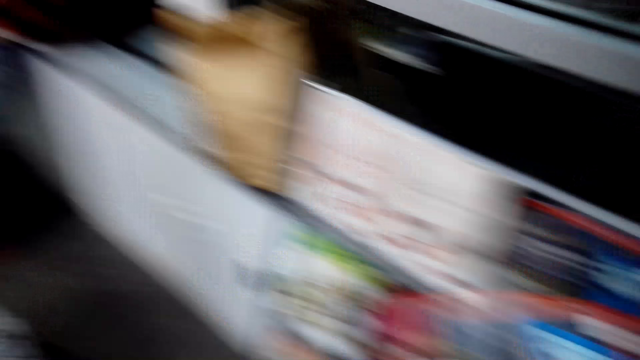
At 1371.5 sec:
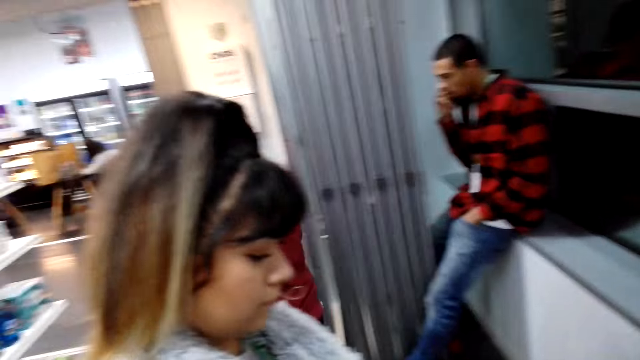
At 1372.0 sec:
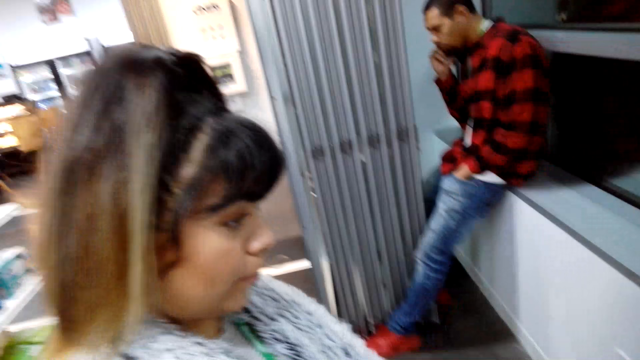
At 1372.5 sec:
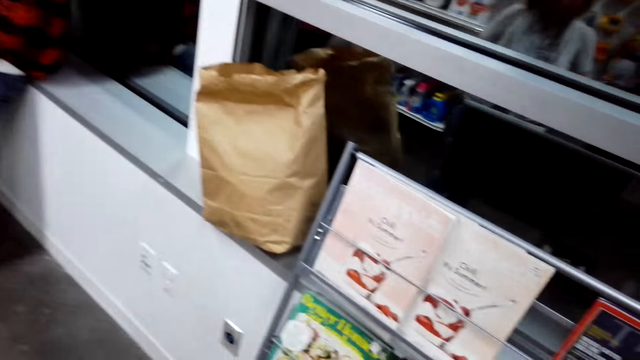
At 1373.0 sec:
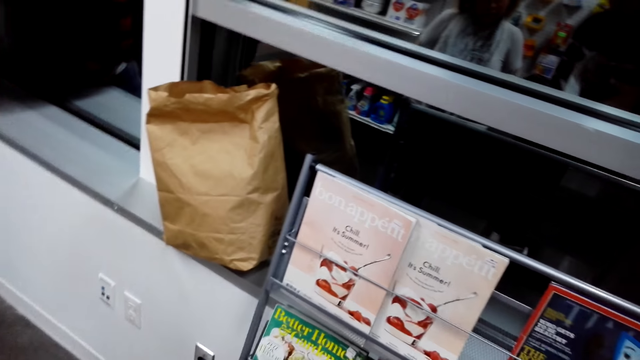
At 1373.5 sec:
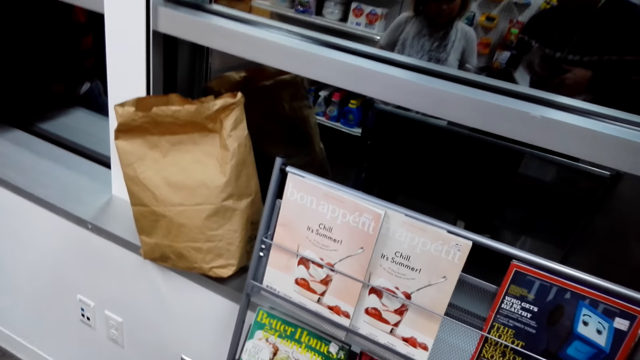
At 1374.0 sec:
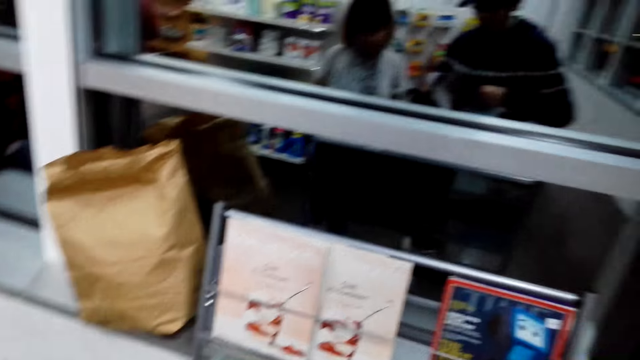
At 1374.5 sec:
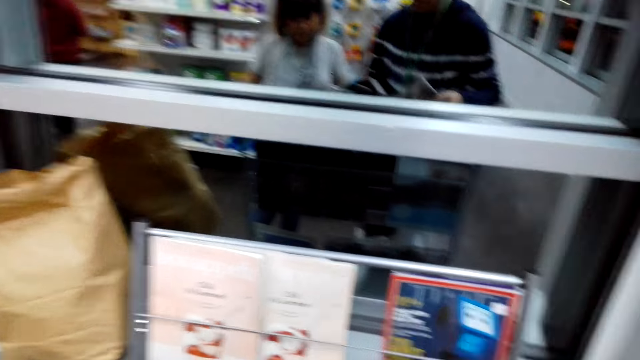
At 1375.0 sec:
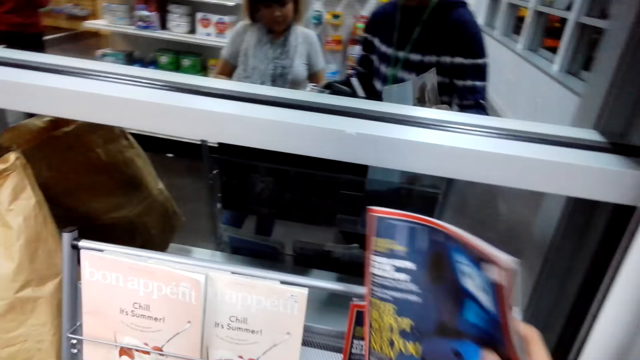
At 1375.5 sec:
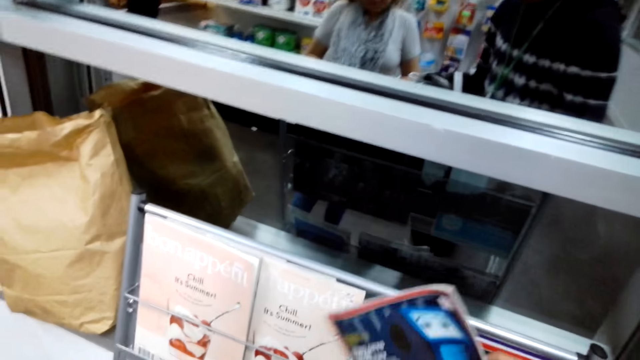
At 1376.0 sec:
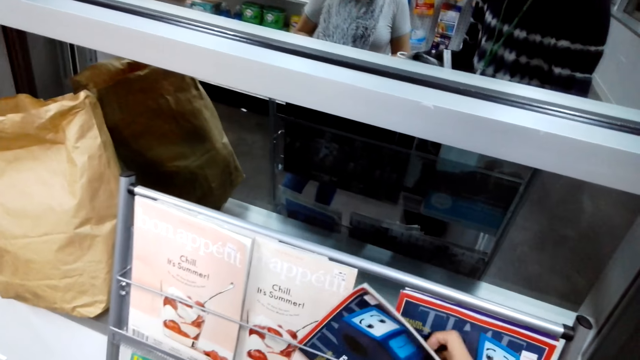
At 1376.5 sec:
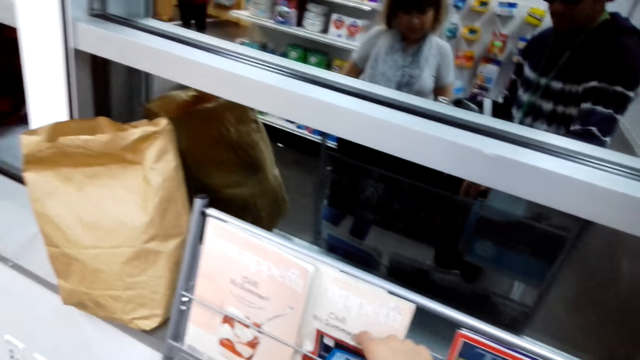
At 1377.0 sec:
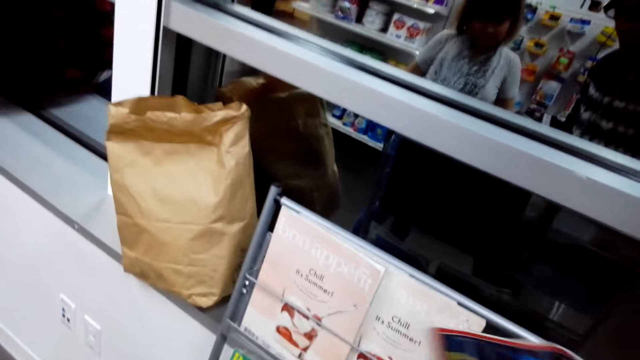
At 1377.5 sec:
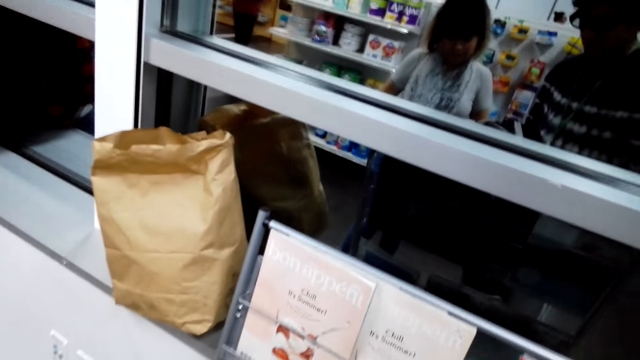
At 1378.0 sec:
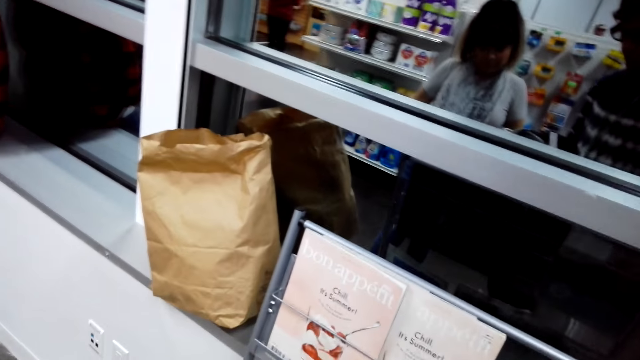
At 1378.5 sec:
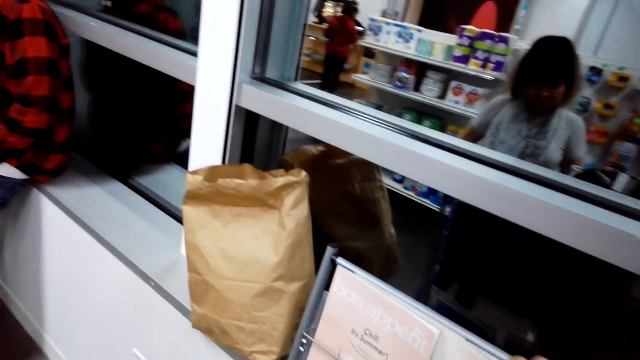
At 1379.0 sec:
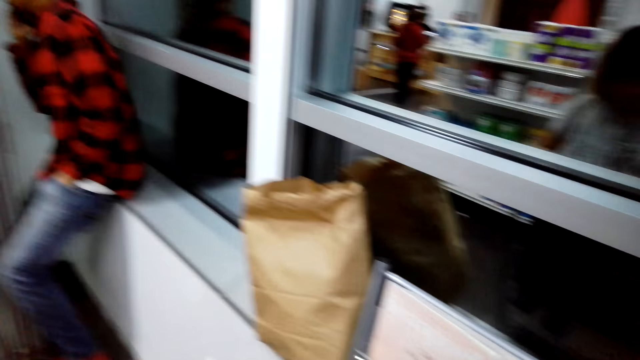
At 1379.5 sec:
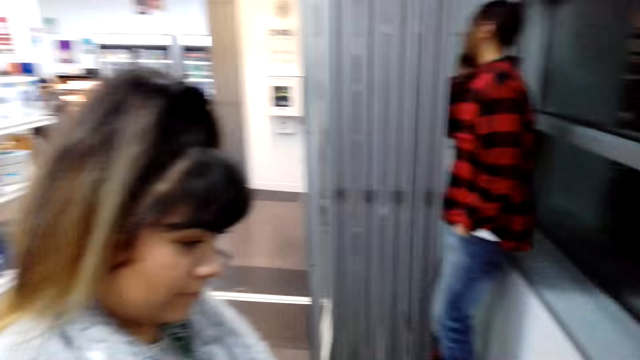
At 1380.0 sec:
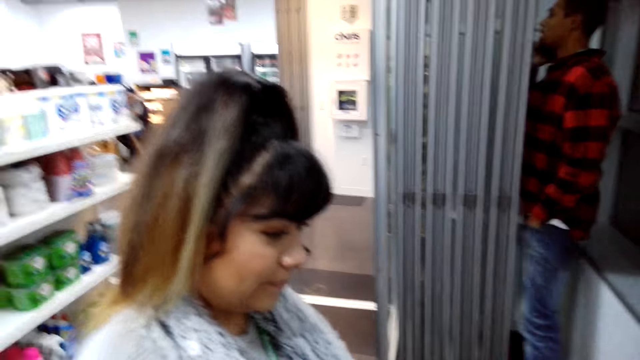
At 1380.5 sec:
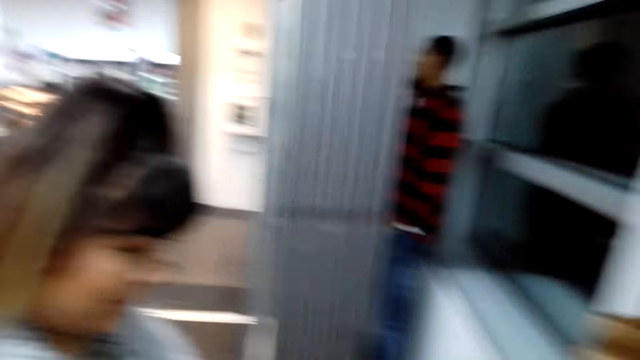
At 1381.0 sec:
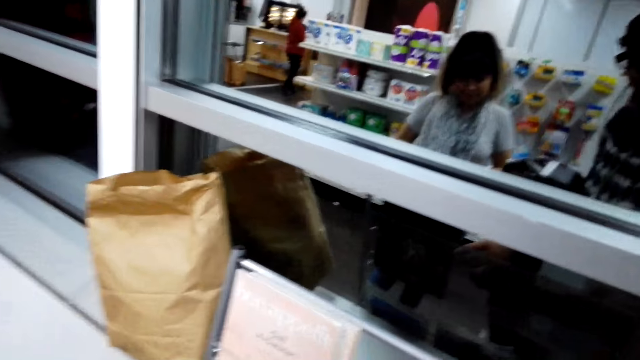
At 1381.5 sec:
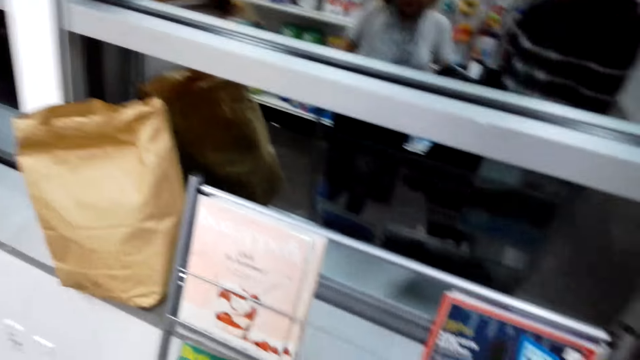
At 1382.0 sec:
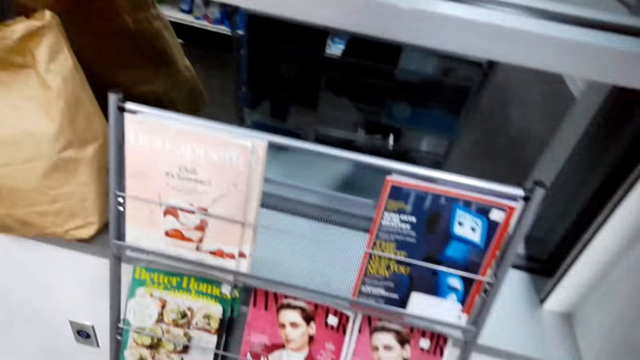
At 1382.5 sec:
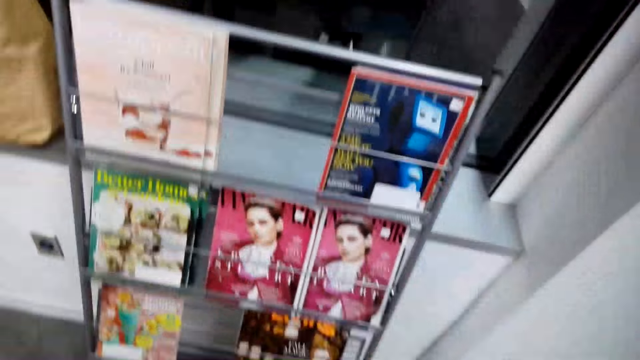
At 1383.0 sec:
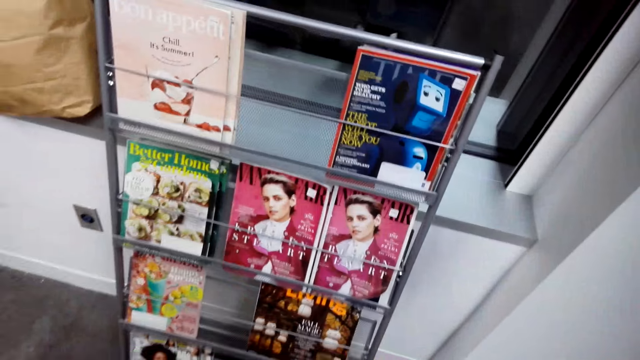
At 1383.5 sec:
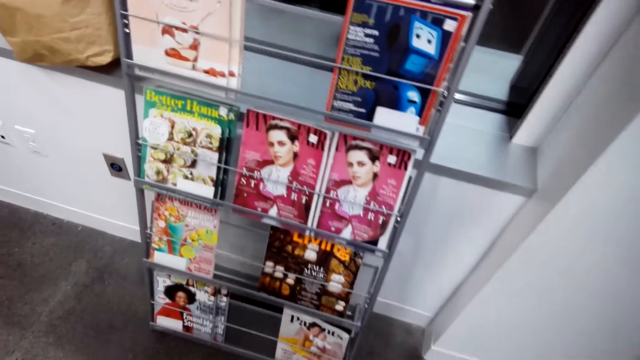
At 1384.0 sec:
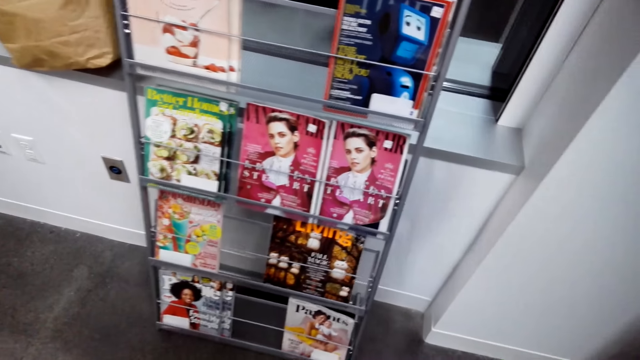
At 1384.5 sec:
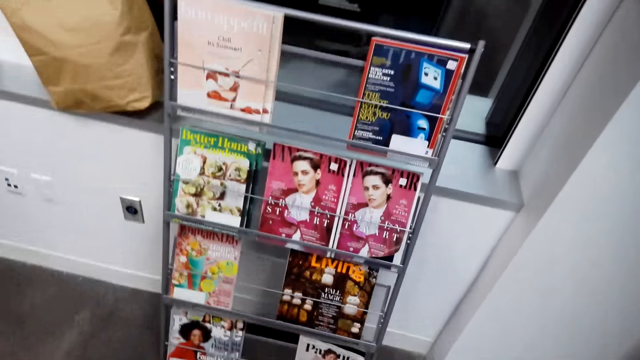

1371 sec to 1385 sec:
The camera wearer stares at a lady. The lady walks away with the book. The camera wearer stares at the book. They put the book on the shelf. They stare at the lady. They converse with the lady. They stare at the book.

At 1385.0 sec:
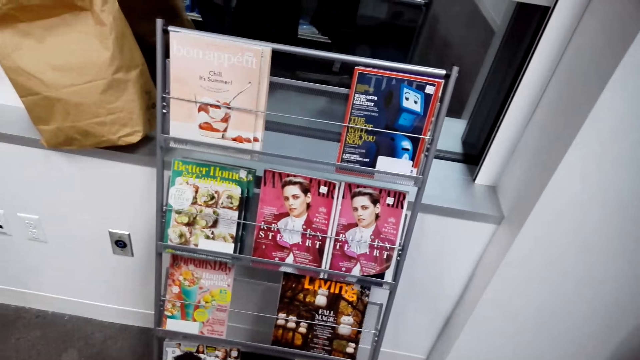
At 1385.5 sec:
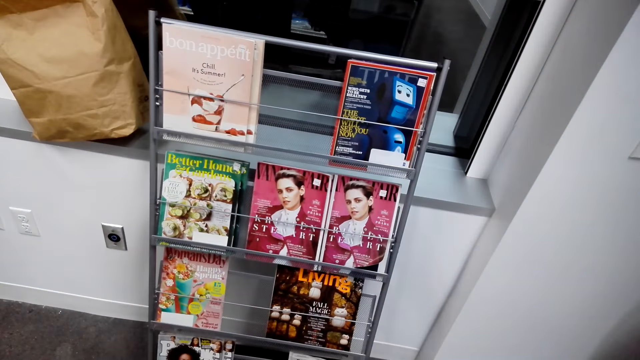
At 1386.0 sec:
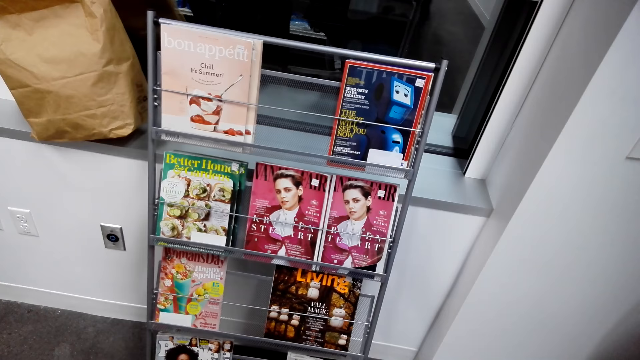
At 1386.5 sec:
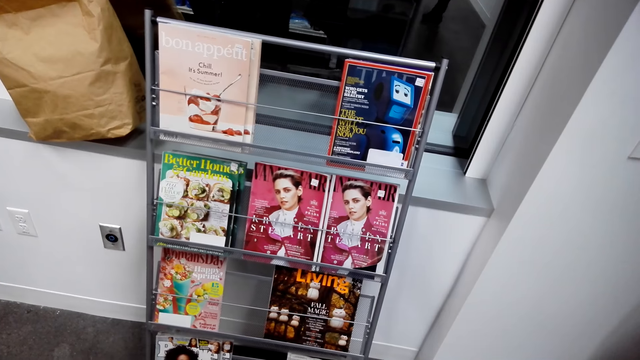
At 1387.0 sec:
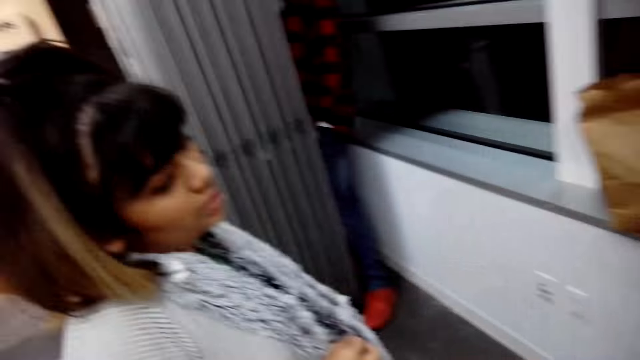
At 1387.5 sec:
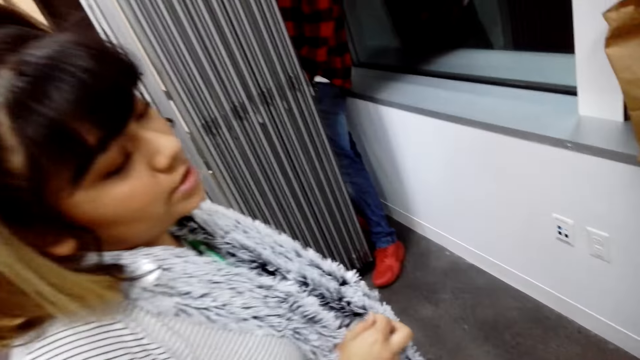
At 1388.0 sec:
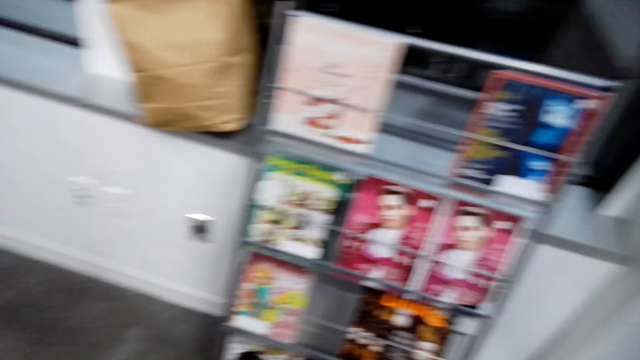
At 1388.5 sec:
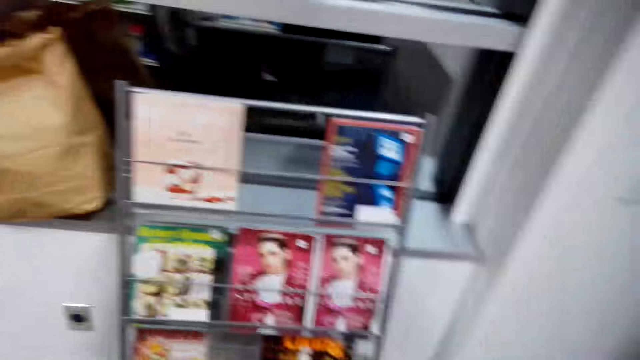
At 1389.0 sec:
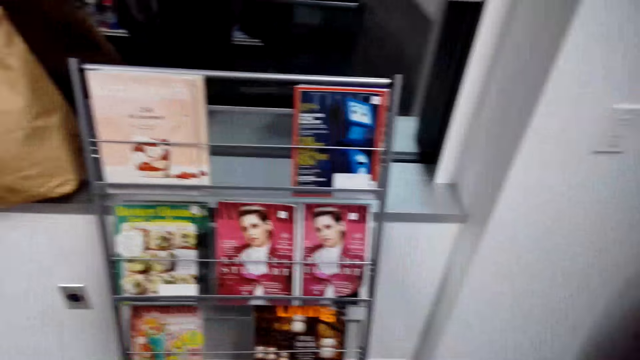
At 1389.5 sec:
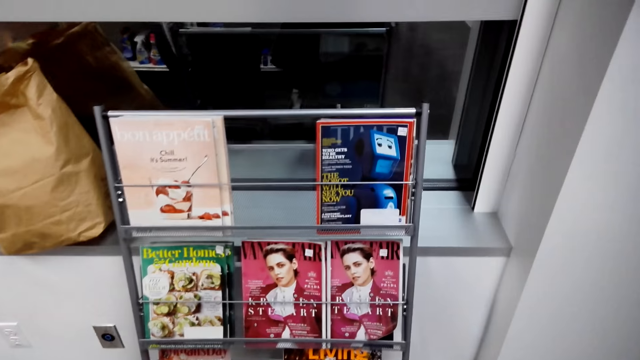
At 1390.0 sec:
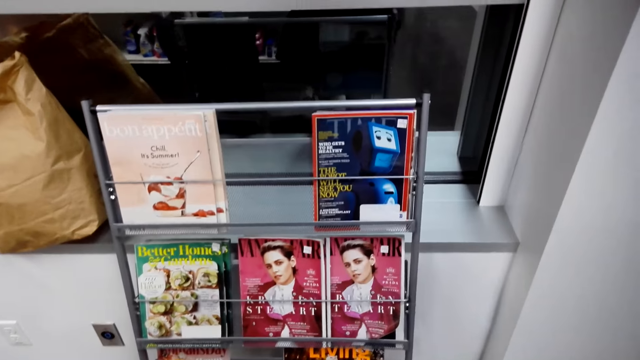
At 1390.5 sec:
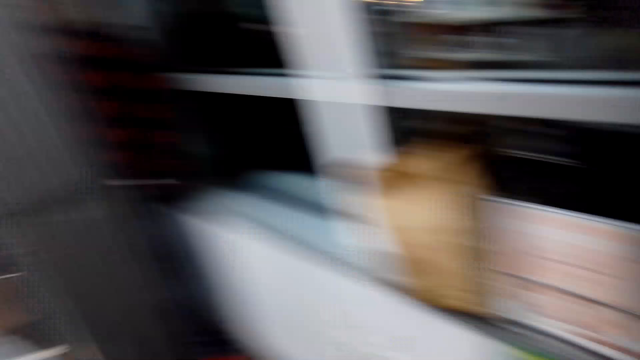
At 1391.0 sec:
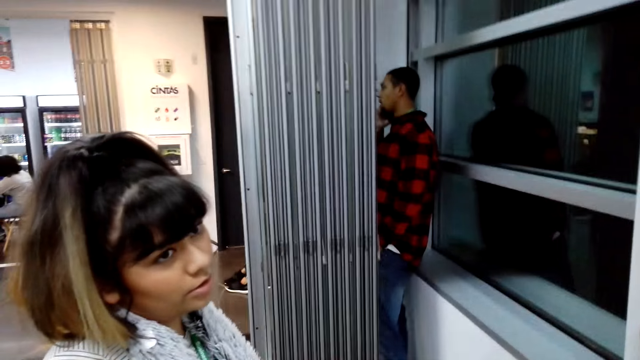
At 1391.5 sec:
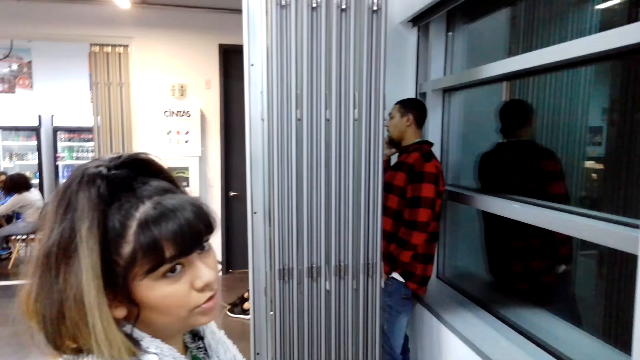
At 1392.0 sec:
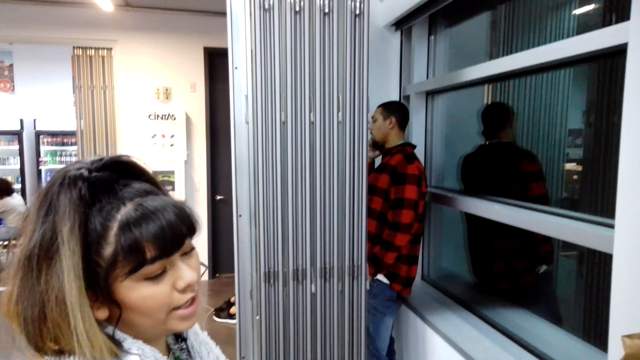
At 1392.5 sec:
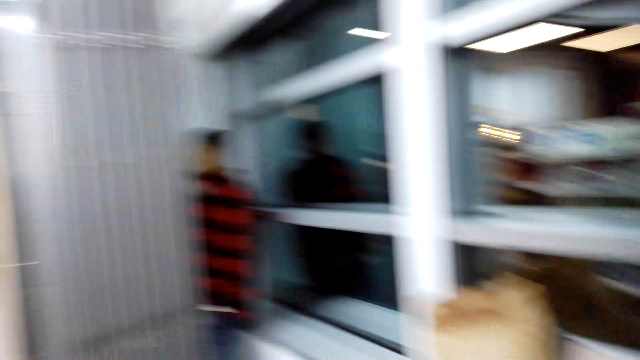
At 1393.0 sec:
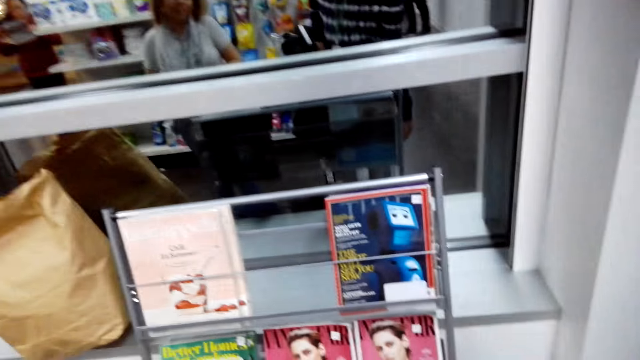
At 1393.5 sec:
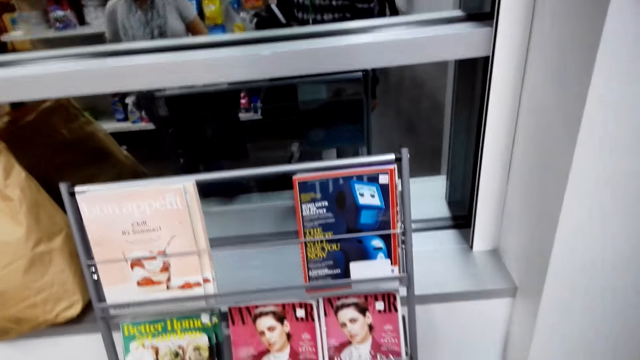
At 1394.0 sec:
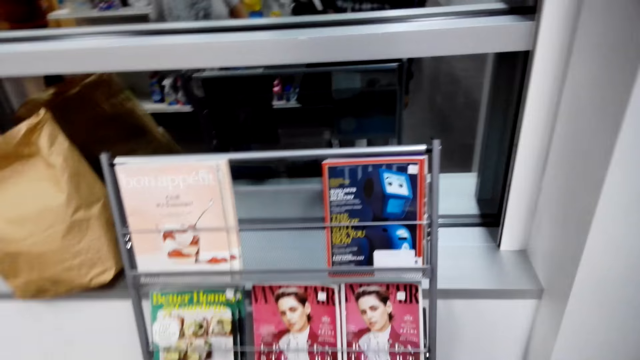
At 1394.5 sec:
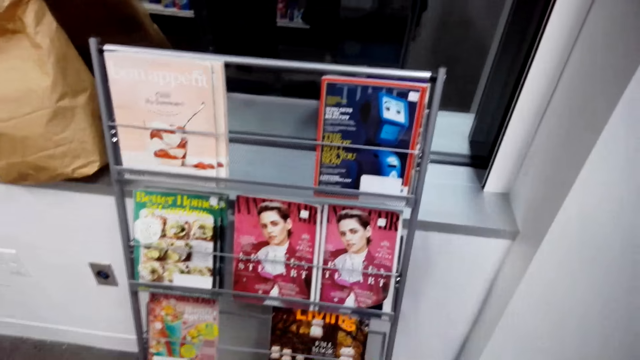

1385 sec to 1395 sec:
The camera wearer stares at the lady. They stare at the book. They stare at the lady. They stare at the book.
